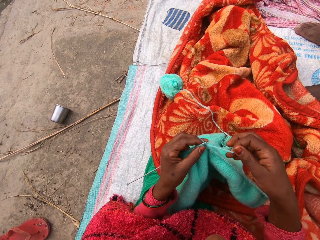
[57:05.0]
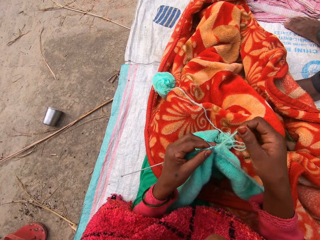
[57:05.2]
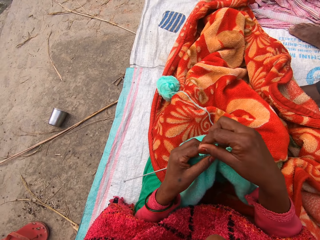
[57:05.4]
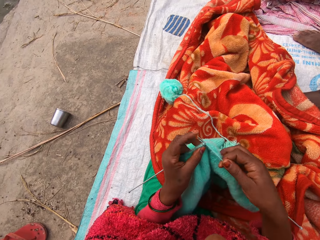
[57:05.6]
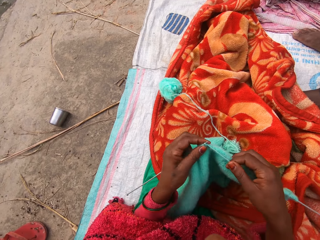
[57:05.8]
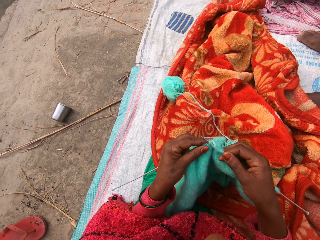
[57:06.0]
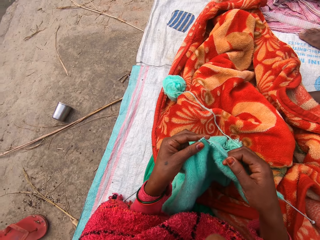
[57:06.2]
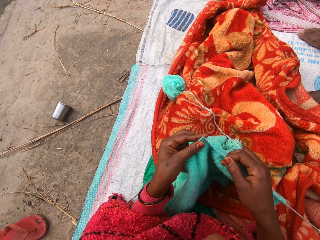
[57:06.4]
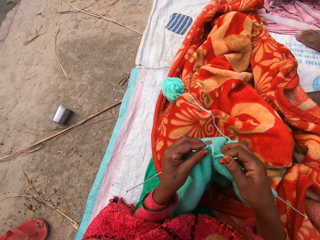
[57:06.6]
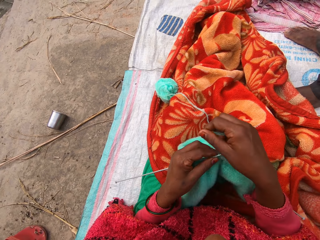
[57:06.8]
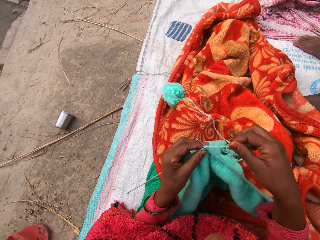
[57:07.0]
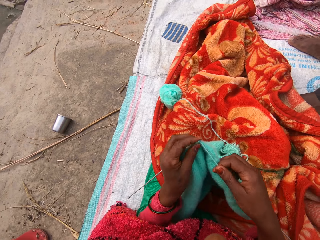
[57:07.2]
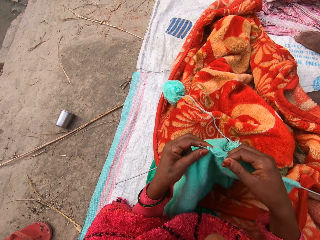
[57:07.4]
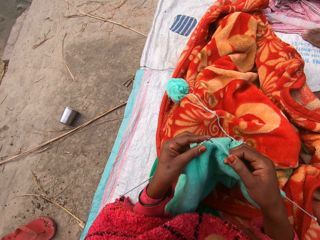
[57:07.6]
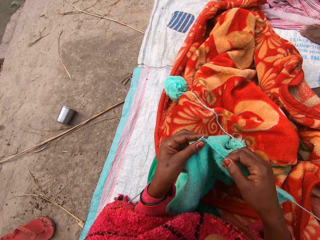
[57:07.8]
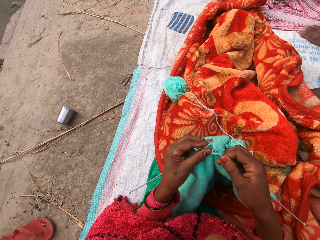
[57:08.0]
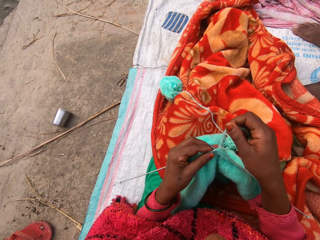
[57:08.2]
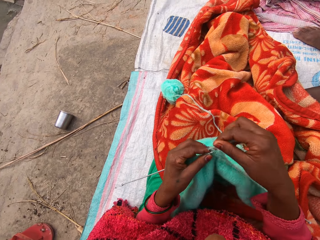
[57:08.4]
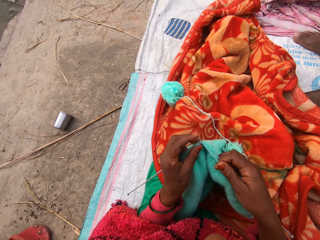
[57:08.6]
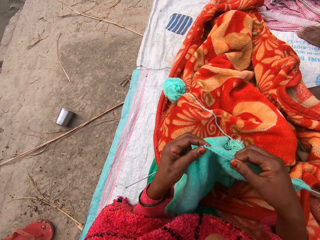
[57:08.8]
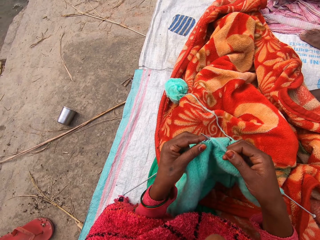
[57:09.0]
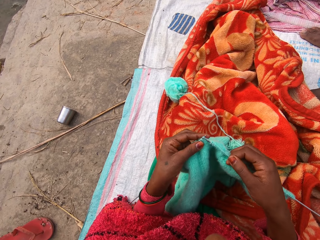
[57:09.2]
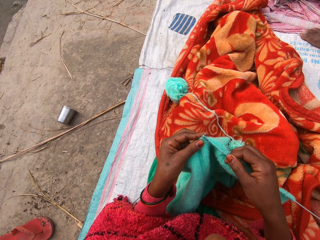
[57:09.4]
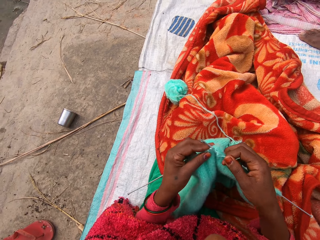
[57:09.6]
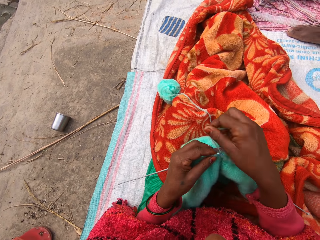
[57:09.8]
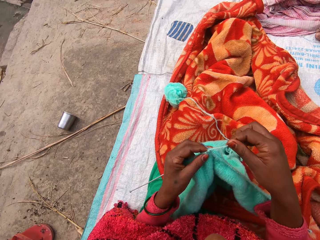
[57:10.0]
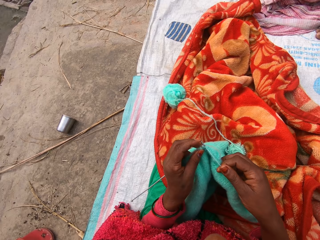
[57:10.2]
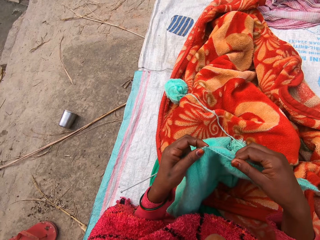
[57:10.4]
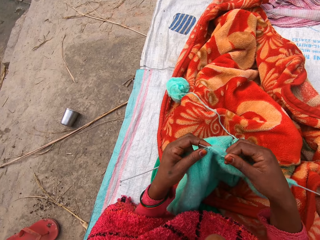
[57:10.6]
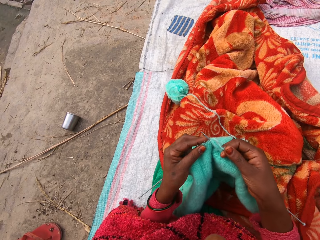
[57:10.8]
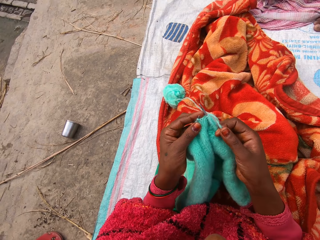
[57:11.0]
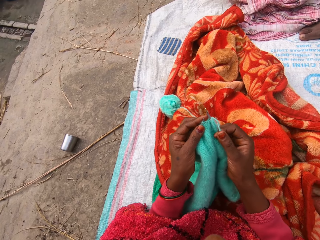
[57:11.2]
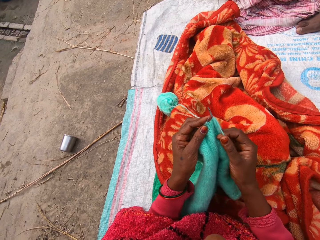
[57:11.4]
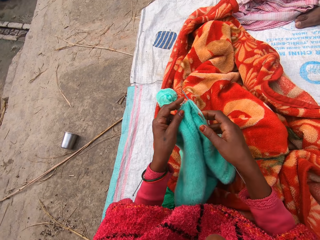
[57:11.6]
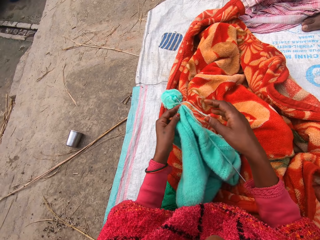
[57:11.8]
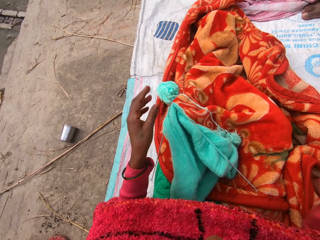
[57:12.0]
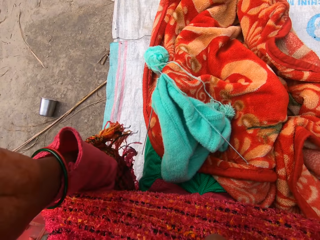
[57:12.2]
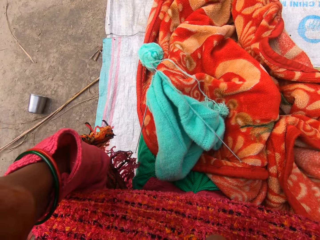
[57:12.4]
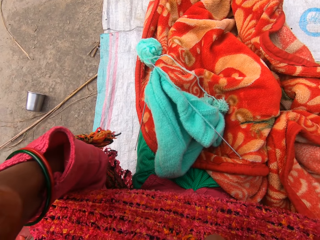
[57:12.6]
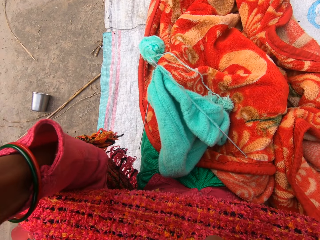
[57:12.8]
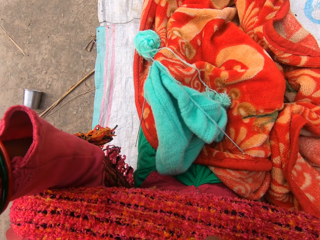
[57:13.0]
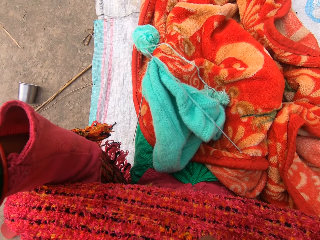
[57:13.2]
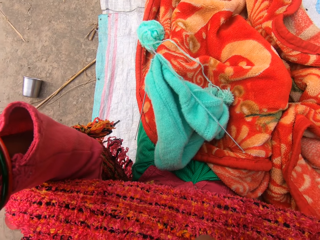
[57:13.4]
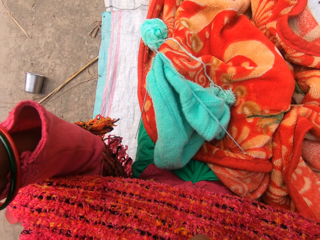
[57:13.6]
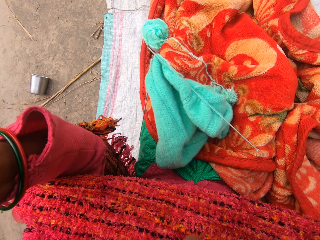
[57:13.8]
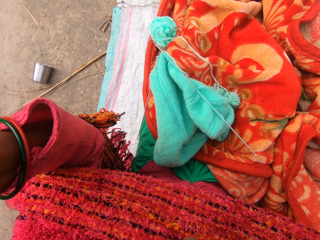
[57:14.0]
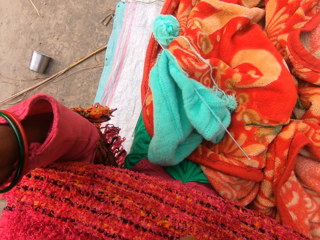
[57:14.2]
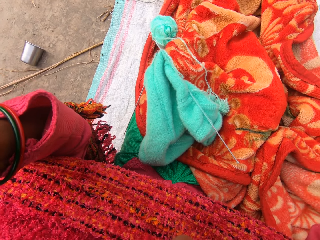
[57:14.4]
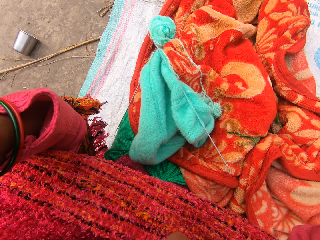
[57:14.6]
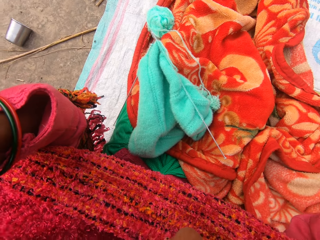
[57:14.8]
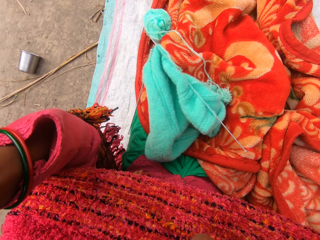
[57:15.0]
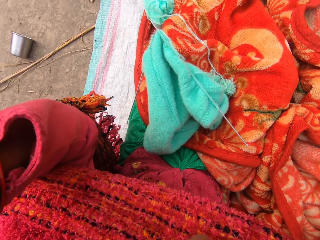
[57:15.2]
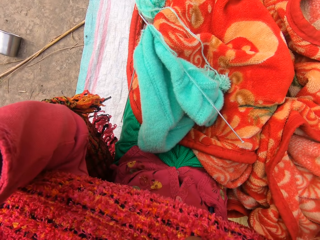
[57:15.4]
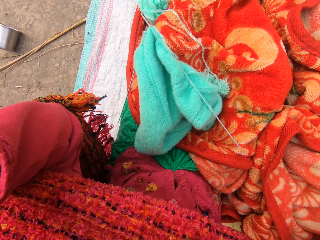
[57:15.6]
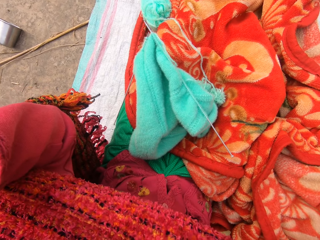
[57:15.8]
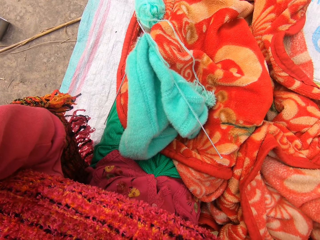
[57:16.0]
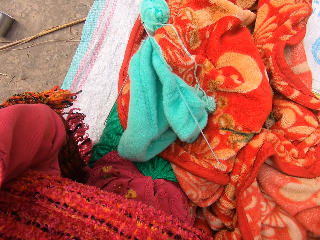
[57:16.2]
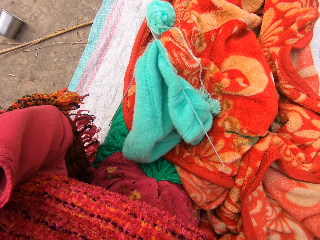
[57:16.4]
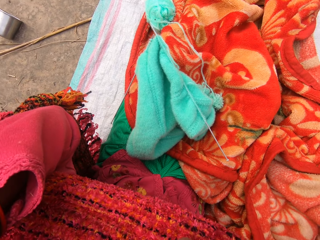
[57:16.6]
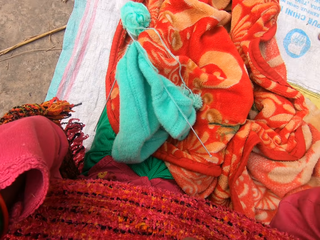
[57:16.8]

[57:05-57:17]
The camera wearer lifts the hand. They adjust the camera.

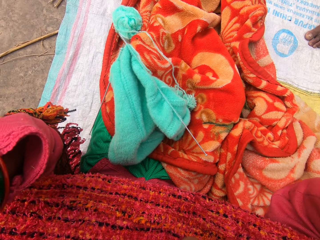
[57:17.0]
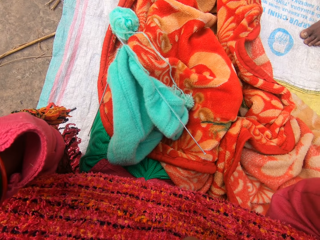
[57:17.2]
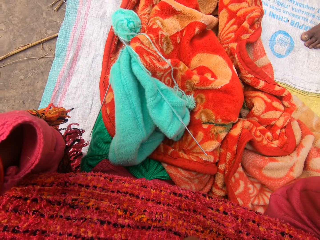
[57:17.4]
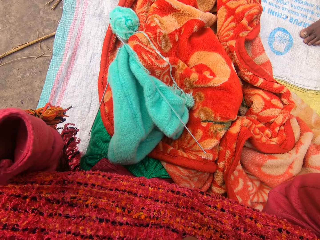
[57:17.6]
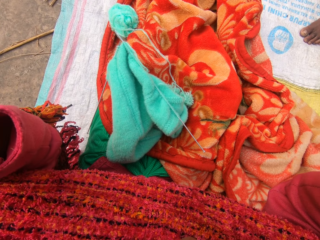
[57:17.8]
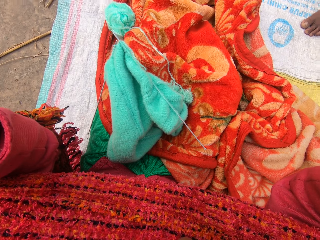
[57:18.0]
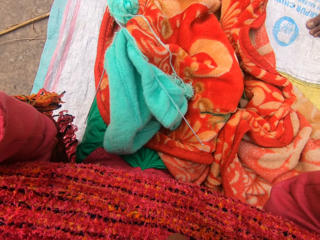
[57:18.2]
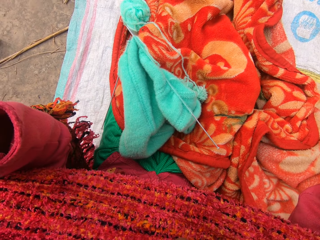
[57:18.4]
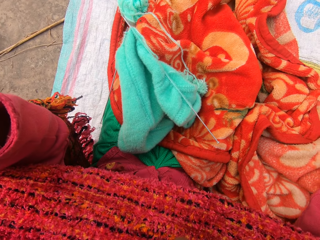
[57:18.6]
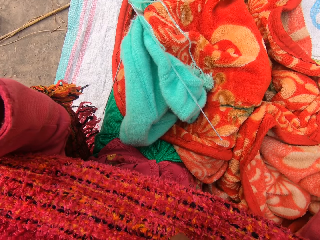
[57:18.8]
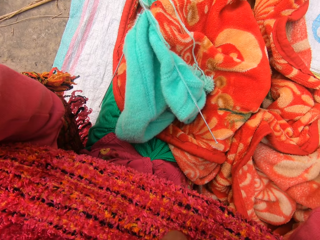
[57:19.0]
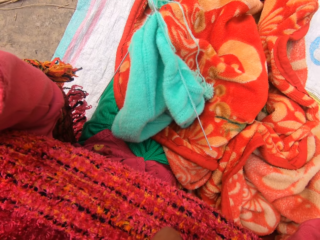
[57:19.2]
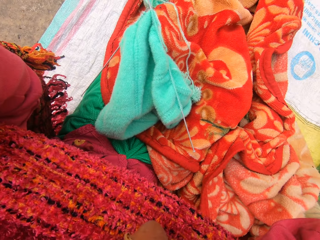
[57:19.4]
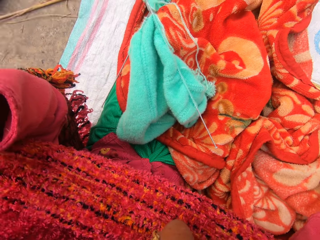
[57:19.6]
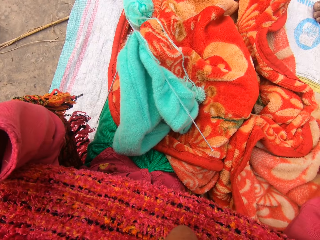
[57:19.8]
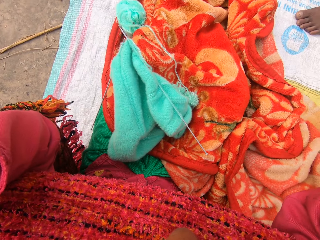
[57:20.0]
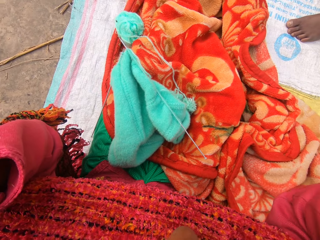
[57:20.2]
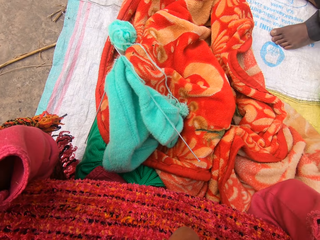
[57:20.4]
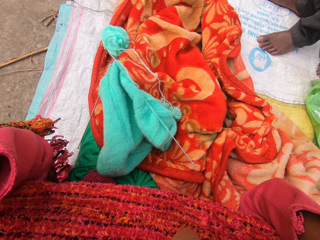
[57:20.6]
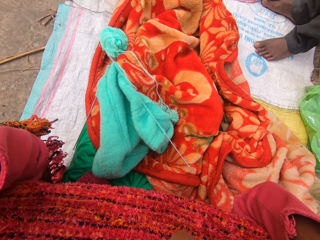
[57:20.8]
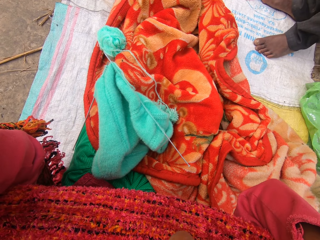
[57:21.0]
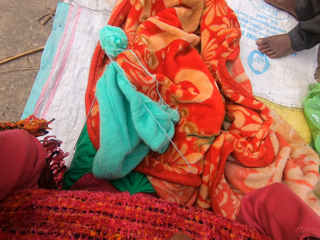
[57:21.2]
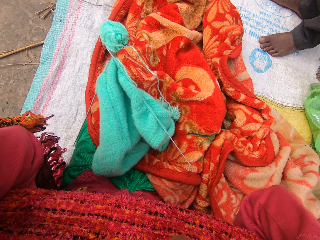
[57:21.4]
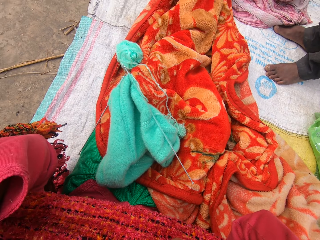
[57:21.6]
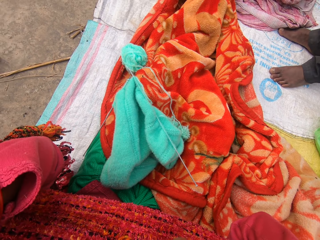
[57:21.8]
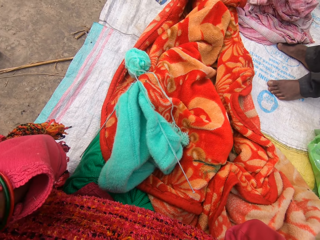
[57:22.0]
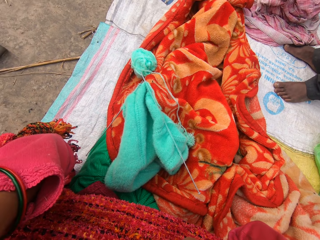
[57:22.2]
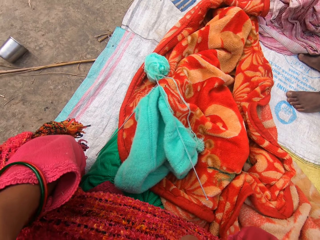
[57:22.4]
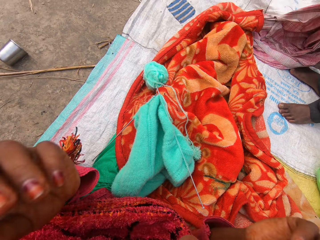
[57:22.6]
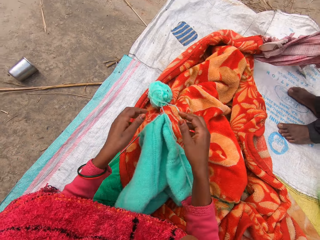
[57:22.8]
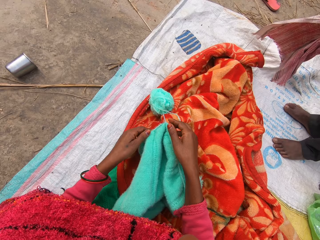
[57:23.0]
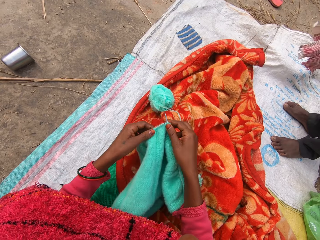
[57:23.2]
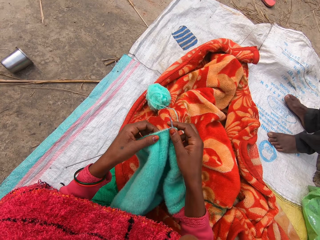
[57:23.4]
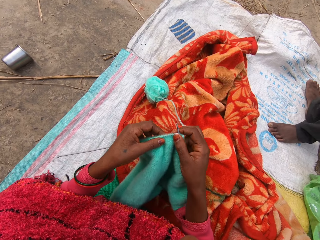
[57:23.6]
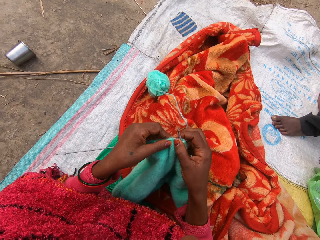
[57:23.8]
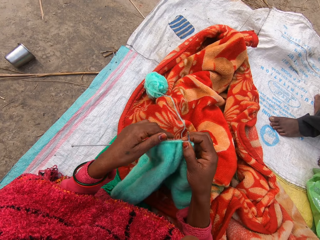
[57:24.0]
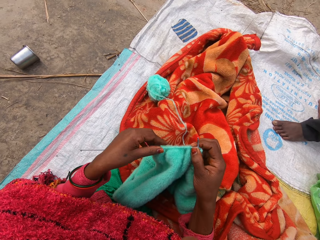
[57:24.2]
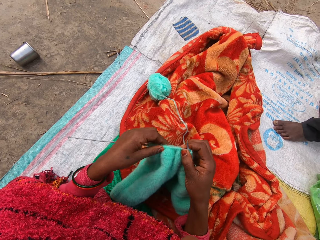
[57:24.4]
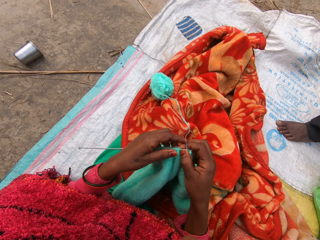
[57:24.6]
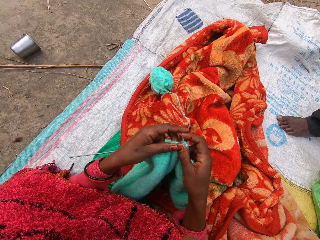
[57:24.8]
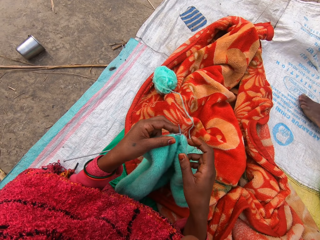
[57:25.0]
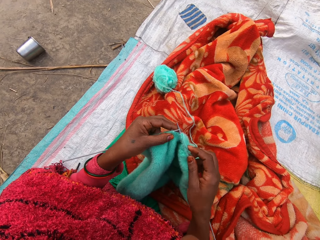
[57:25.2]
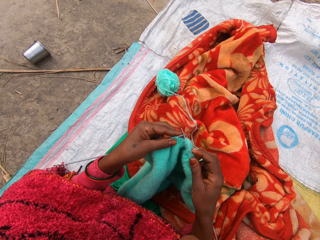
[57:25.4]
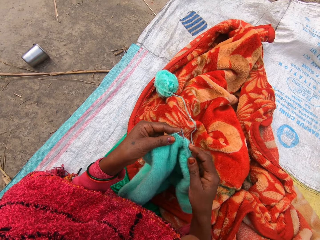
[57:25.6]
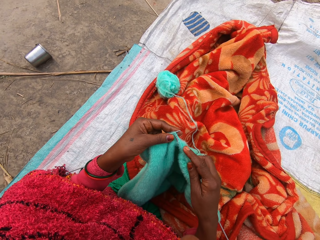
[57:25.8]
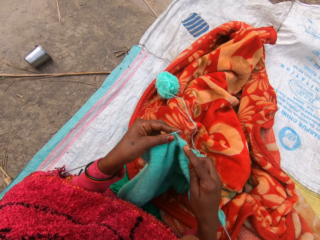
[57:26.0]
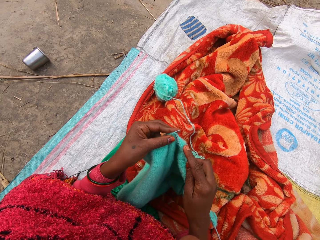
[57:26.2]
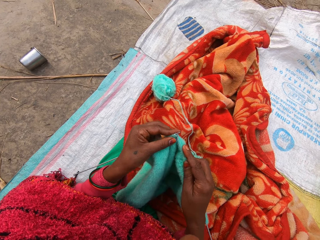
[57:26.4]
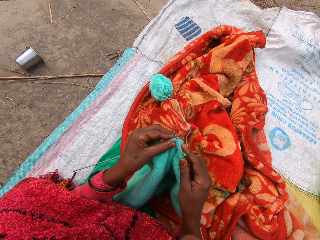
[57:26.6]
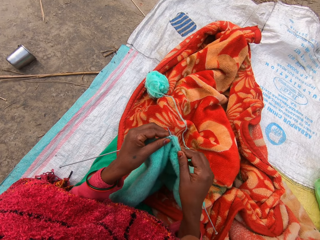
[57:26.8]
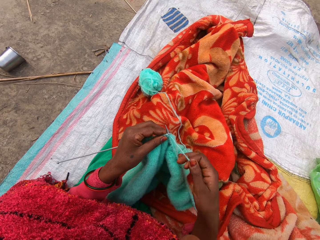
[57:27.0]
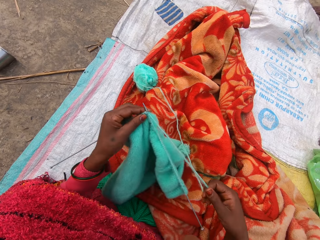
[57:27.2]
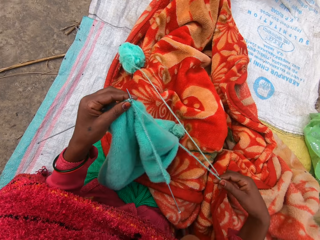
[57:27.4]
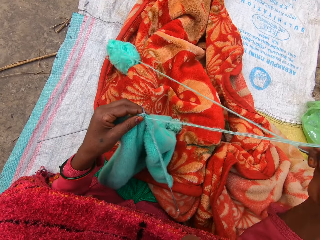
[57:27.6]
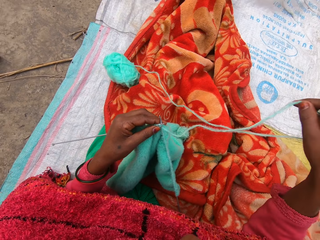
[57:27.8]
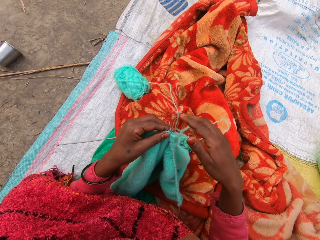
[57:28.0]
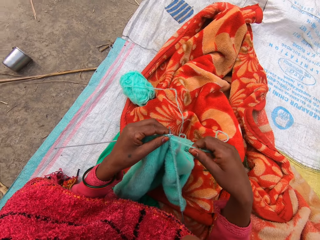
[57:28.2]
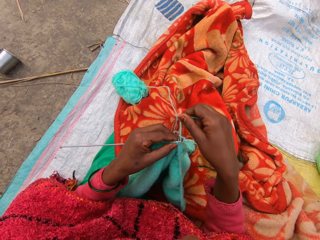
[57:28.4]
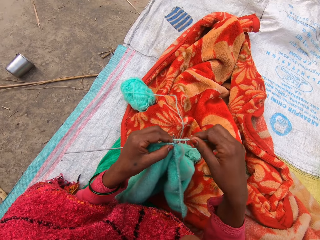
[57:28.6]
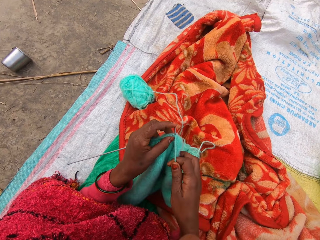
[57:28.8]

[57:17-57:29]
The camera wearer picks up the sweater. They knit the cloth. They pull the thread.
